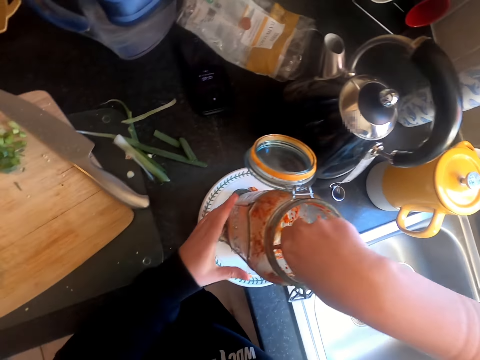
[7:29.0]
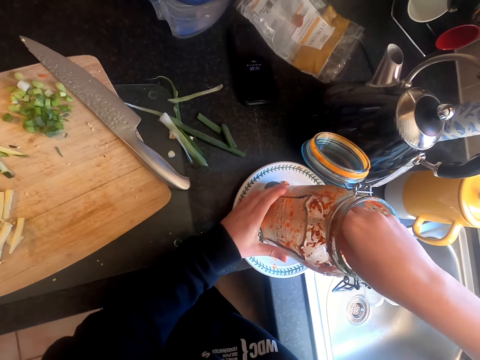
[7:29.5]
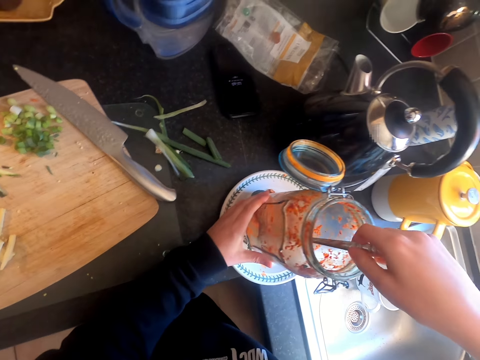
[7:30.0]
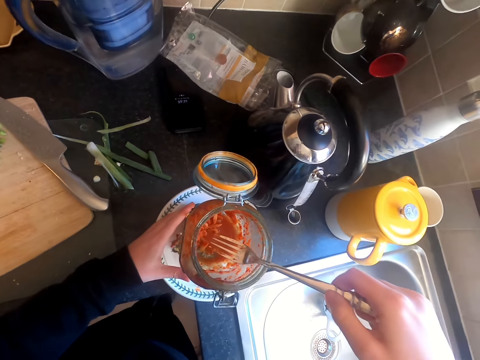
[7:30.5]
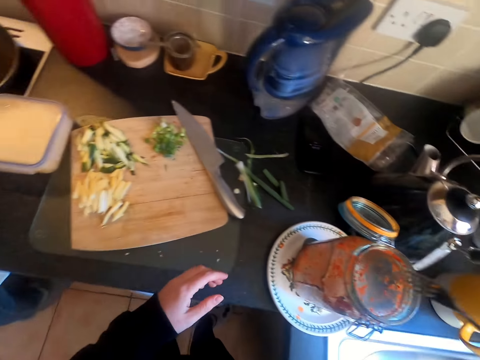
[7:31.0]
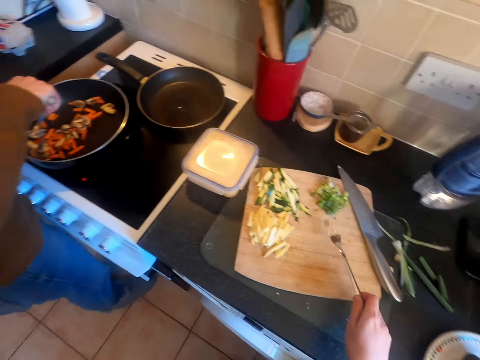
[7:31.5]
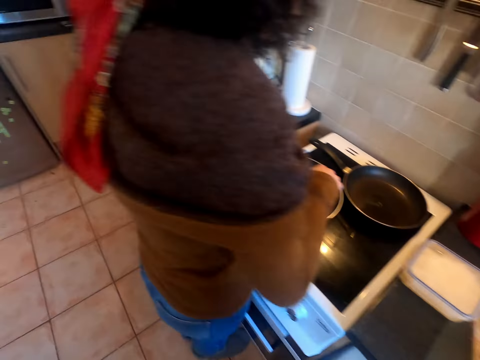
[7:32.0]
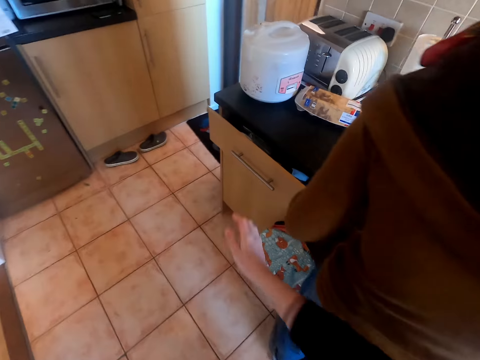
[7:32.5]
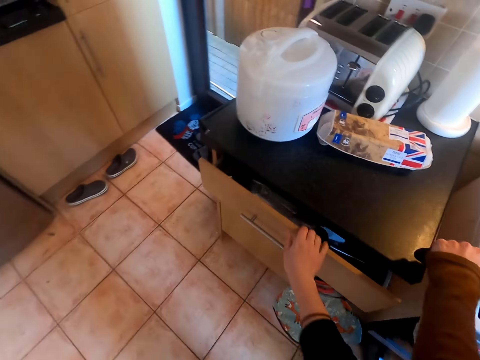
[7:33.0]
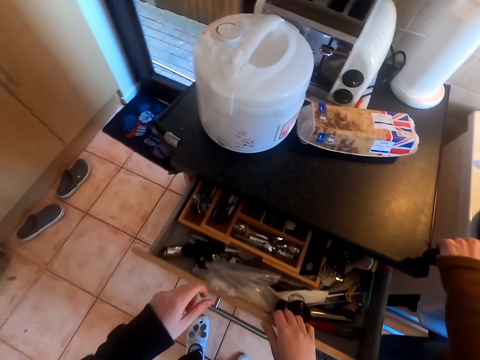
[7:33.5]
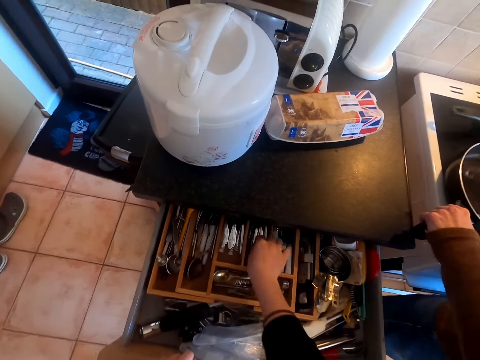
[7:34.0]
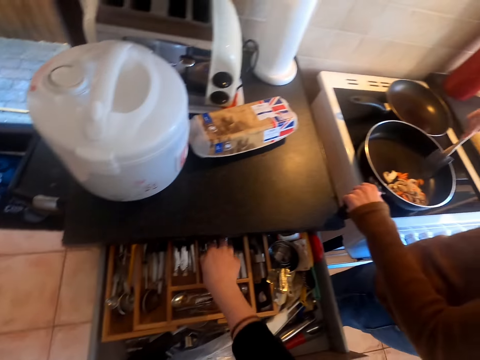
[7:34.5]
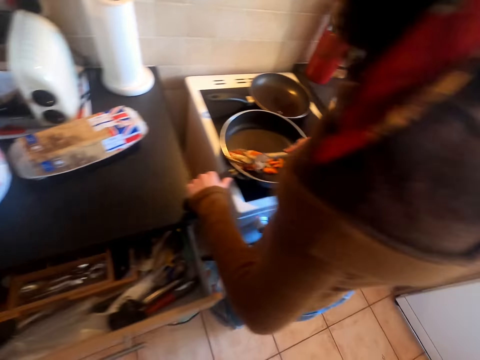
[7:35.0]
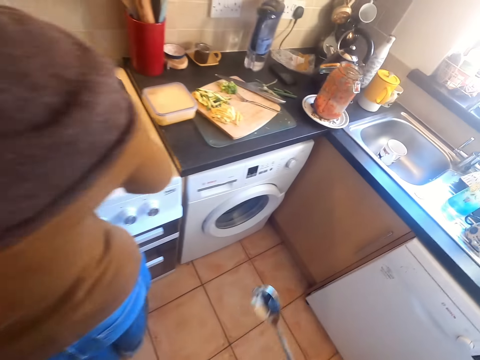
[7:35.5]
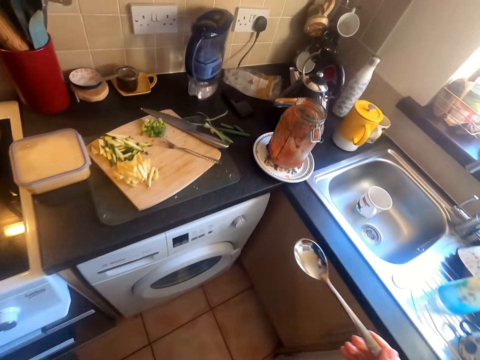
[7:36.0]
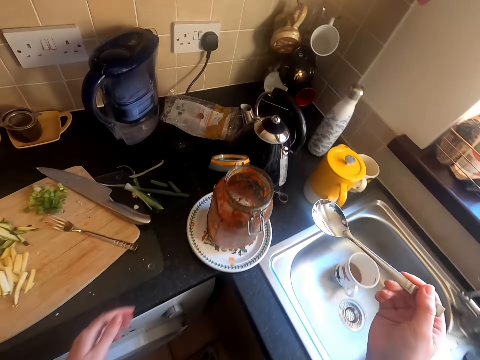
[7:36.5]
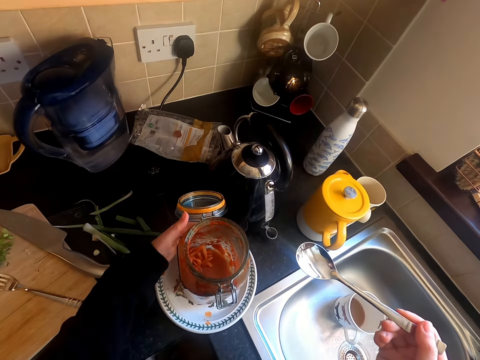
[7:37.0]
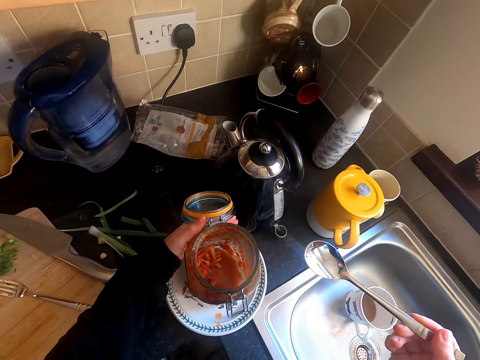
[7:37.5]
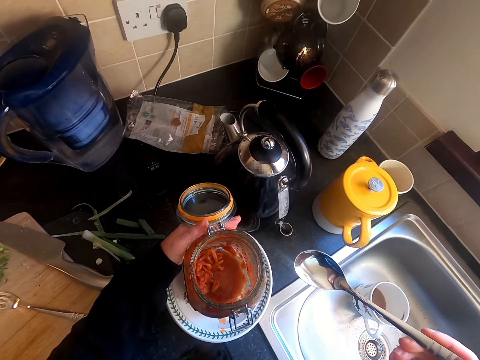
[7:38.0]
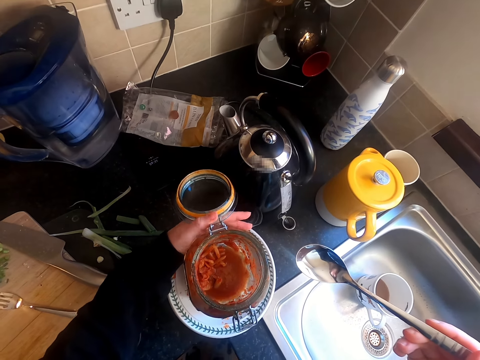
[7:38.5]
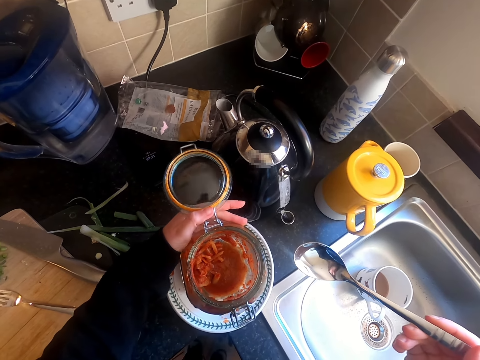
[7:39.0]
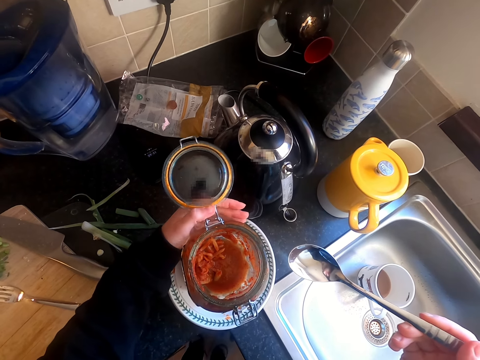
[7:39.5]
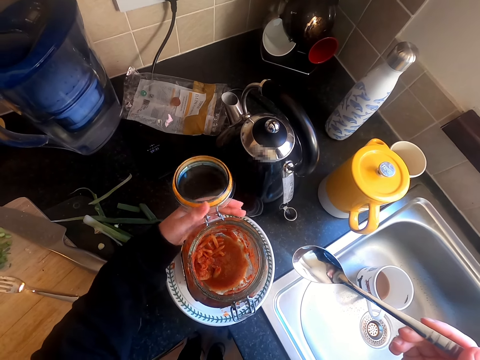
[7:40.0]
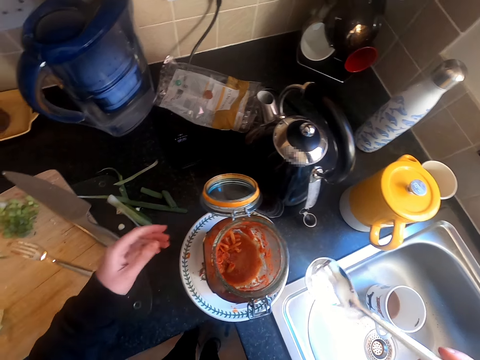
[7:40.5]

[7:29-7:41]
The camera wearer places the spoon or fork on the cutting board. They walk around. A woman cooks food. The camera wearer opens the drawer. They pick up a spoon from the drawer. They walk around. They hold the jar with the left hand. They touch the glass jar.

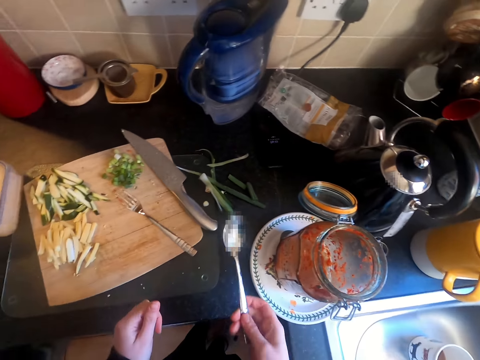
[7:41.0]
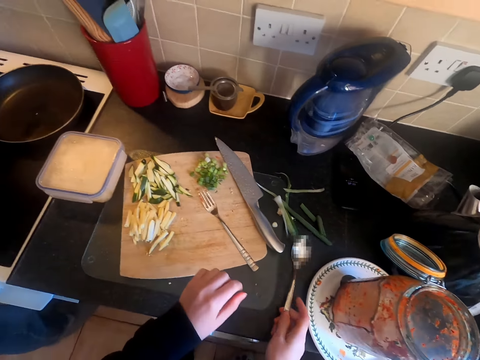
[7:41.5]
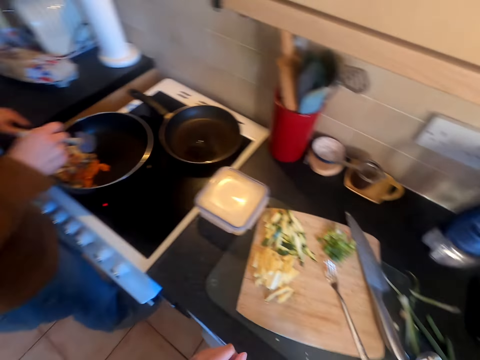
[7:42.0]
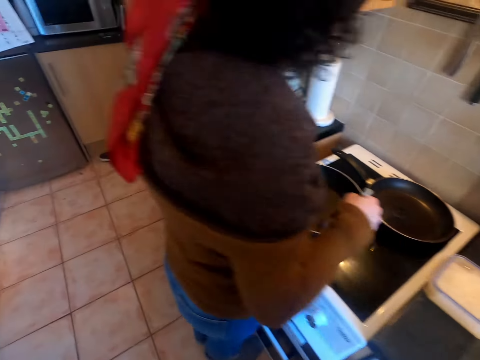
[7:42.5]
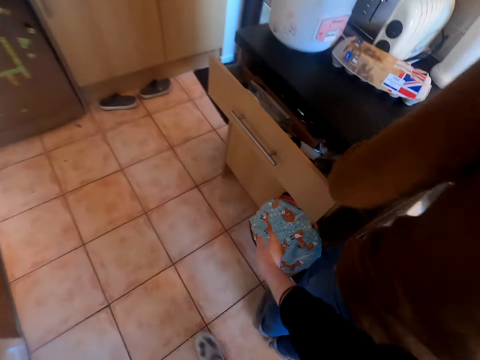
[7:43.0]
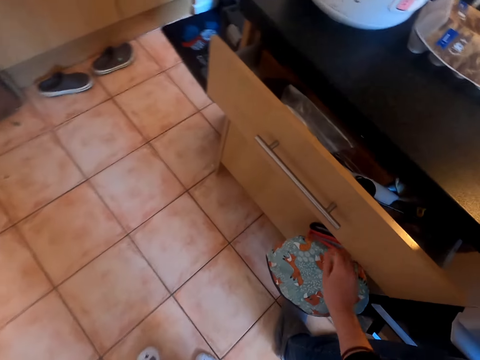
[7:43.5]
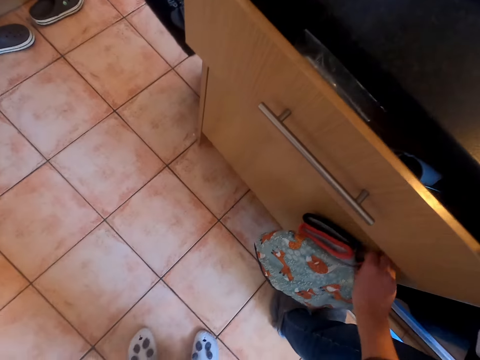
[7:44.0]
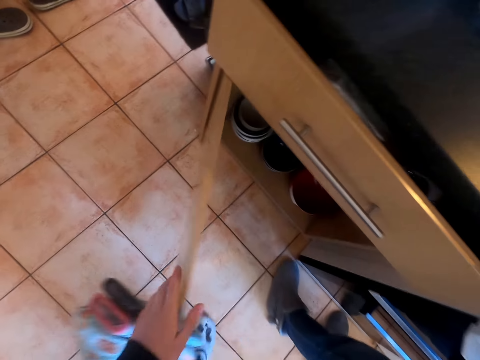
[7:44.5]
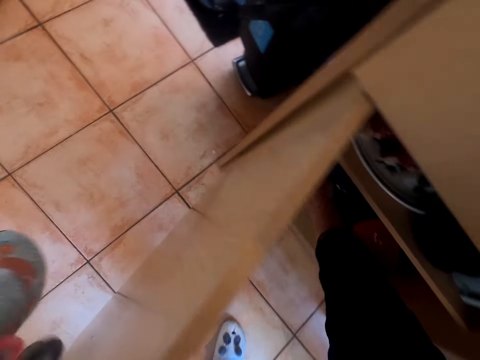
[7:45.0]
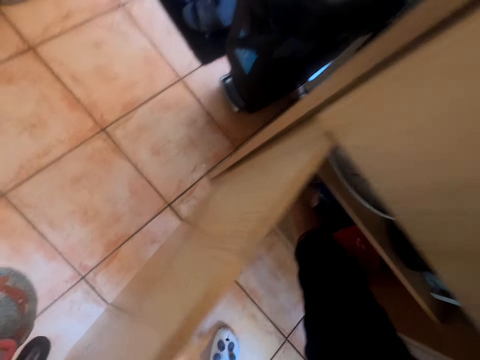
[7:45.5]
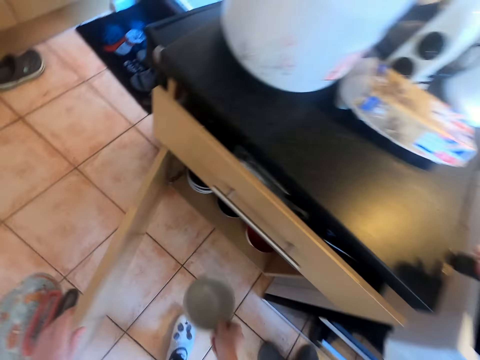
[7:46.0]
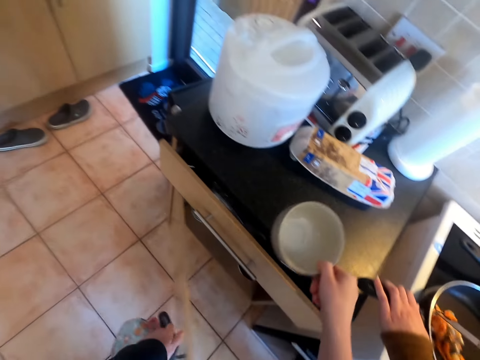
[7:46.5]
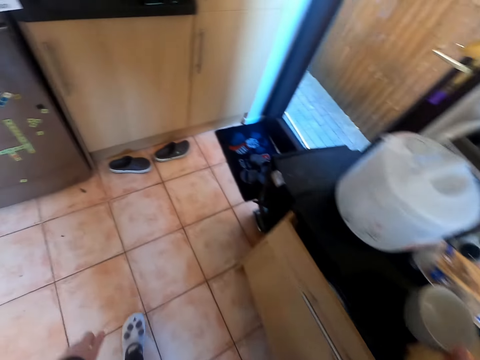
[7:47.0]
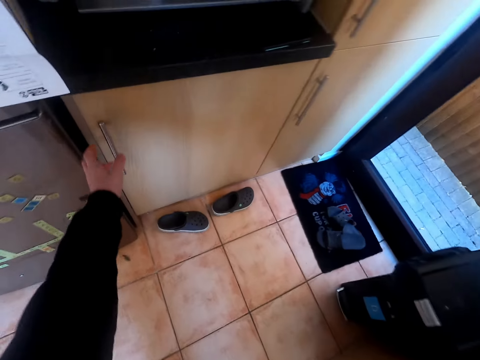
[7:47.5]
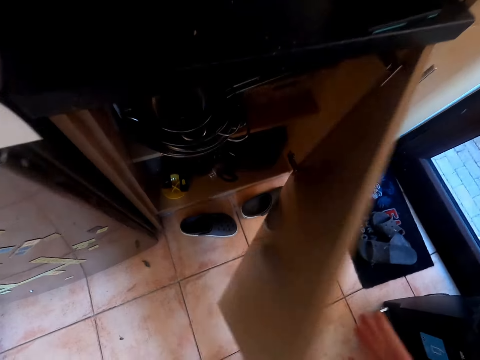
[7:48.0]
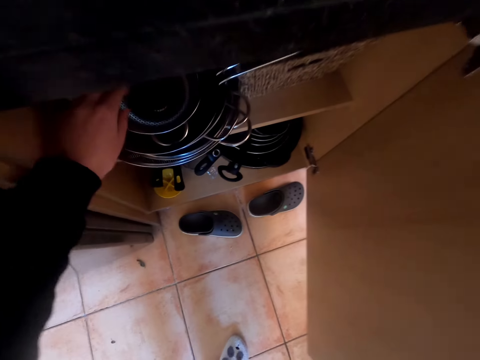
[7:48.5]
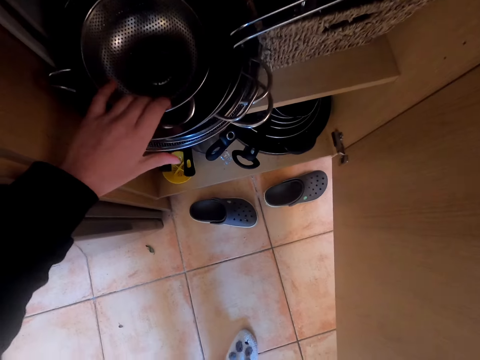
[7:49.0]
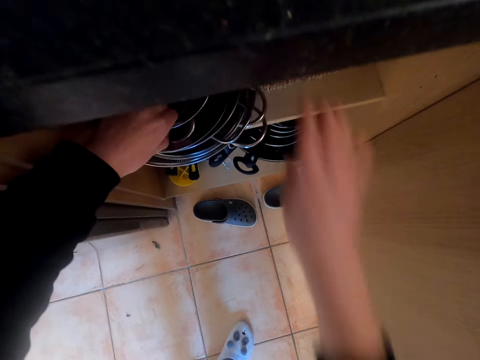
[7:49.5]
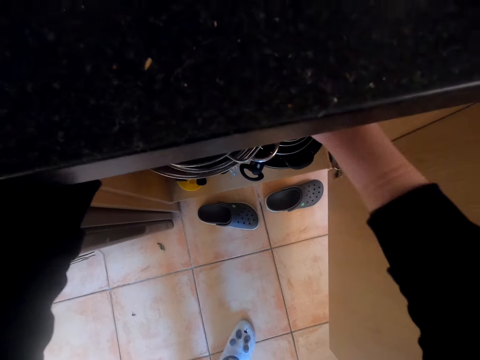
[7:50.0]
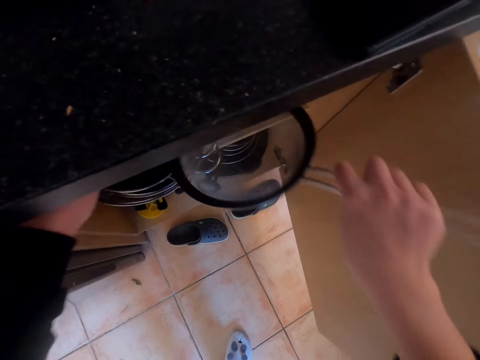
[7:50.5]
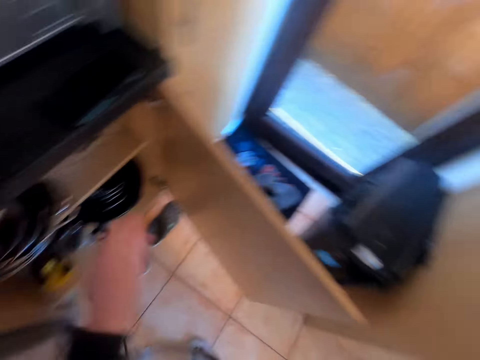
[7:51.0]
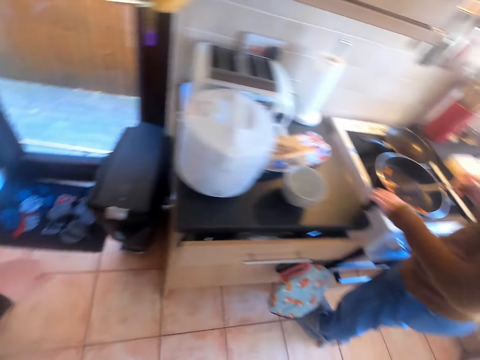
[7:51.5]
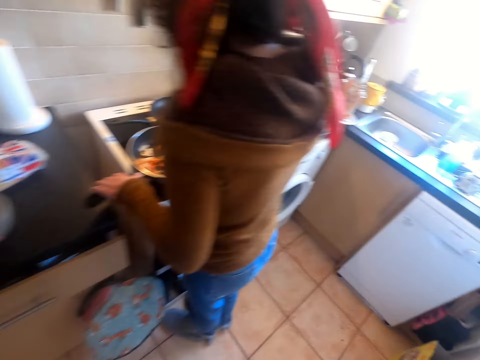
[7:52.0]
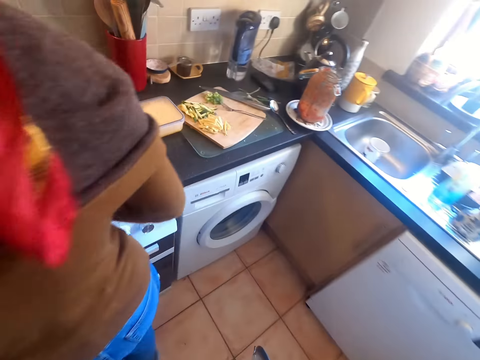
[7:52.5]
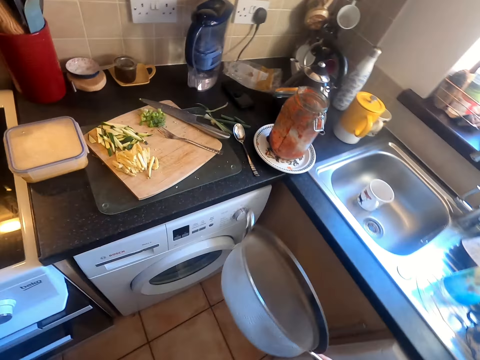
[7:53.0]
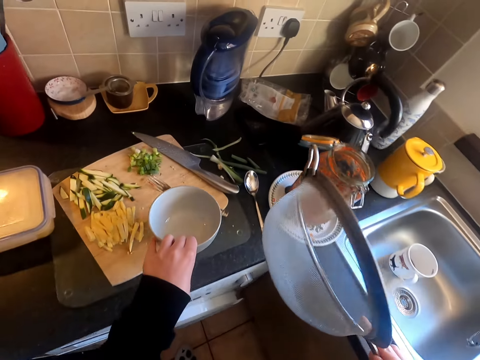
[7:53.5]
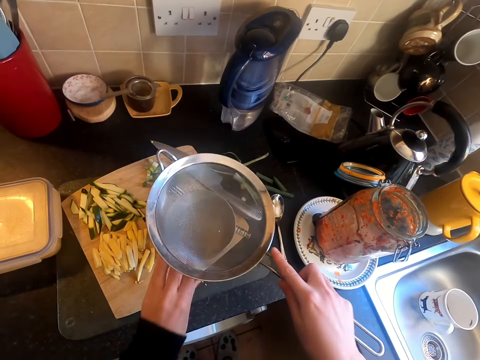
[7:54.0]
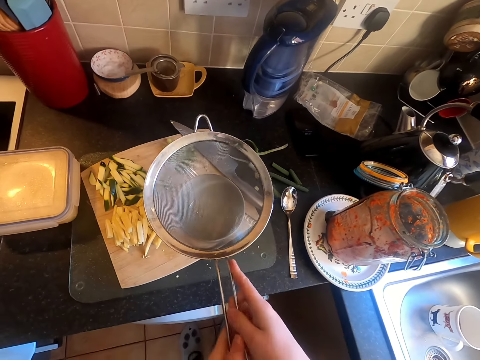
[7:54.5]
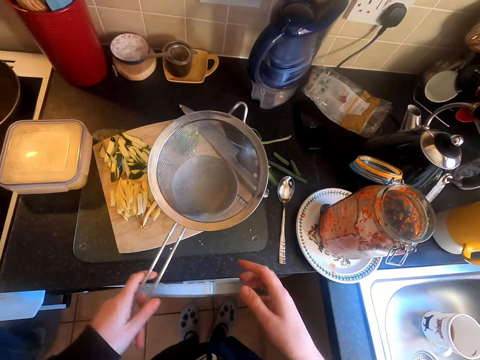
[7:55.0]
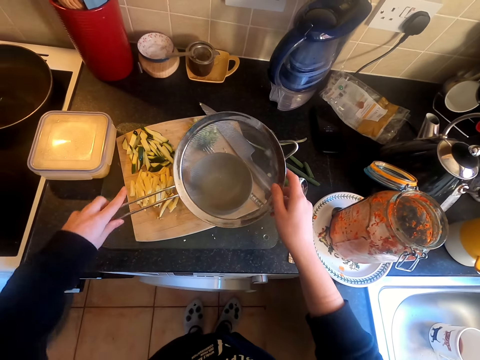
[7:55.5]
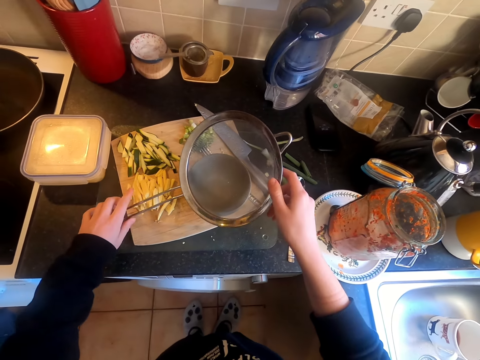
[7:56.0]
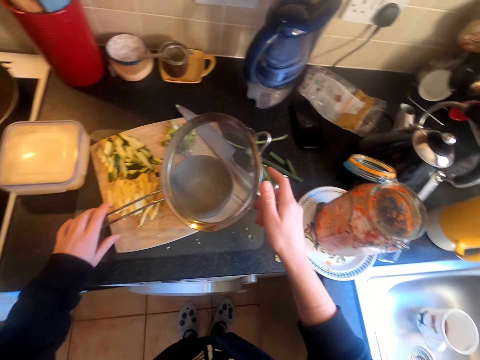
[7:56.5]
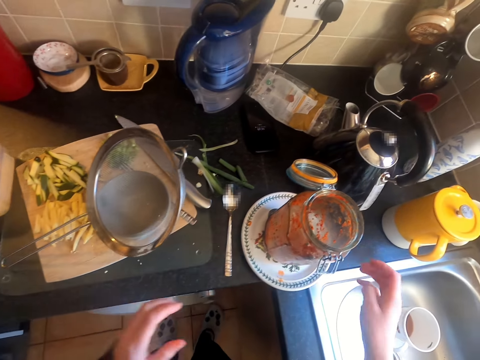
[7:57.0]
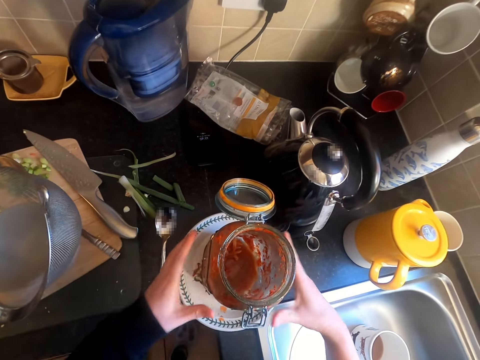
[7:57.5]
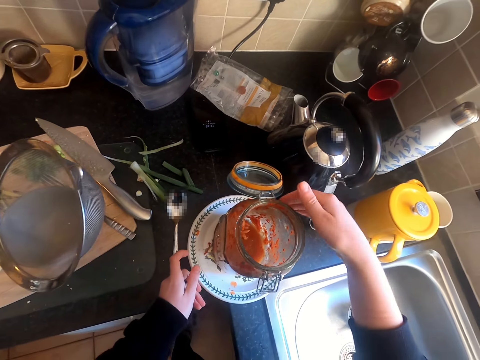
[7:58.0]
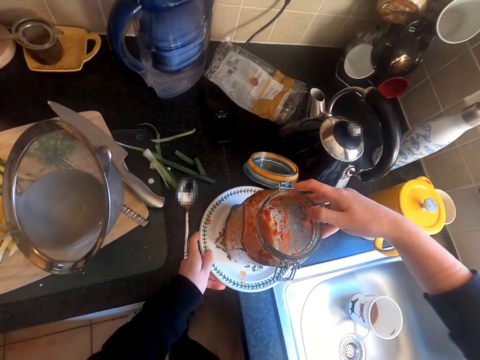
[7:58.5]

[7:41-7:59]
The camera wearer places the spoon on the counter top. They walk around. They open the drawer or cabinet. They pick up a bowl from the cabinet. They place the bowl on the counter top. They open the drawer or cabinet. They do something in the cabinet. They pick up a sieve from the cabinet. They walk around. They place the bowl on the cutting board. They place the sieve on top of the bowl.
